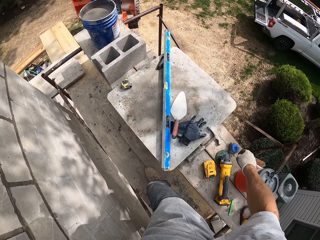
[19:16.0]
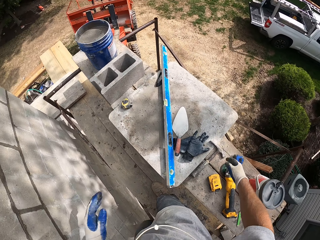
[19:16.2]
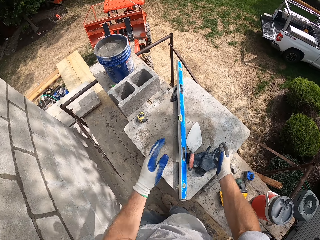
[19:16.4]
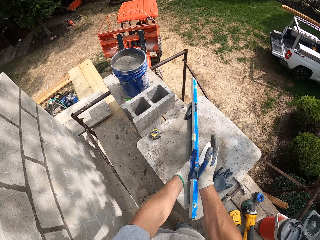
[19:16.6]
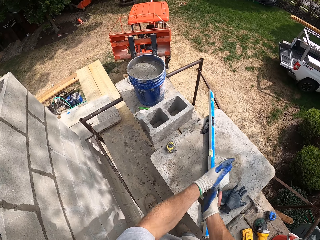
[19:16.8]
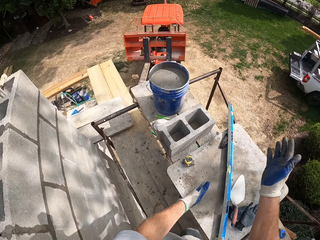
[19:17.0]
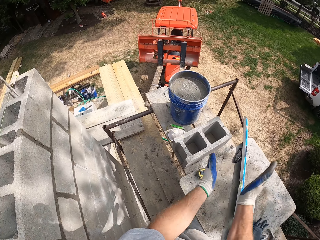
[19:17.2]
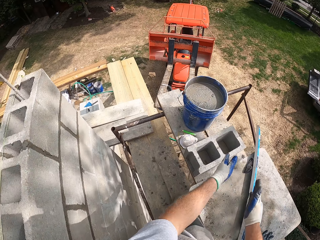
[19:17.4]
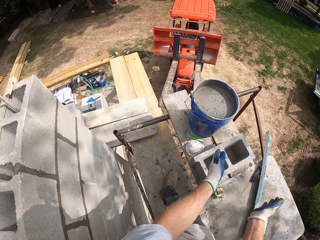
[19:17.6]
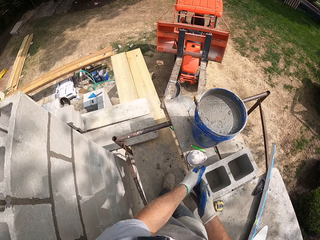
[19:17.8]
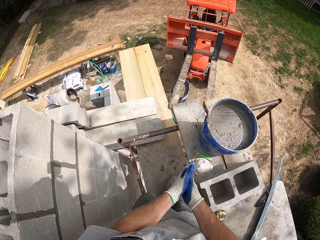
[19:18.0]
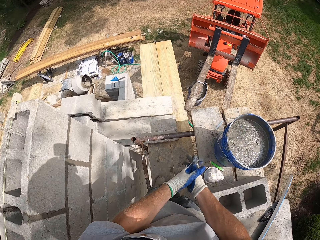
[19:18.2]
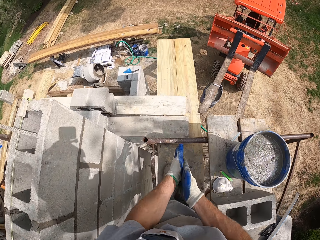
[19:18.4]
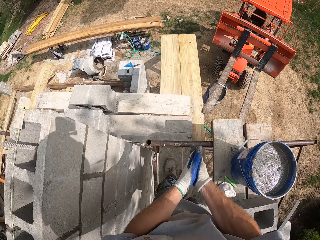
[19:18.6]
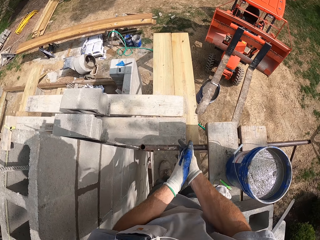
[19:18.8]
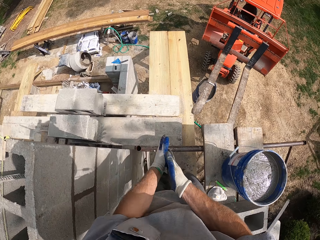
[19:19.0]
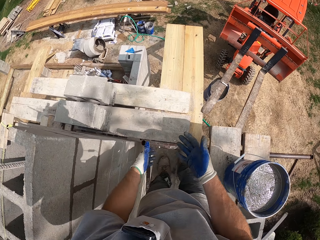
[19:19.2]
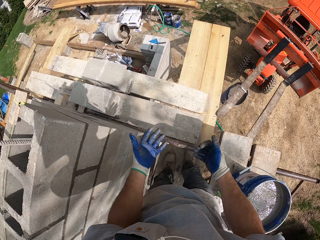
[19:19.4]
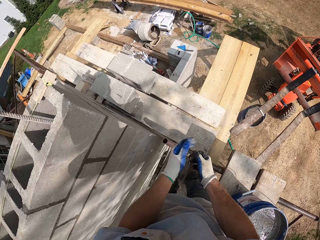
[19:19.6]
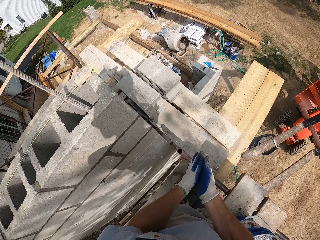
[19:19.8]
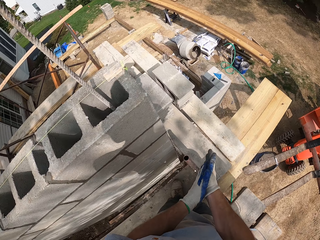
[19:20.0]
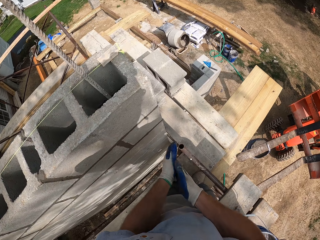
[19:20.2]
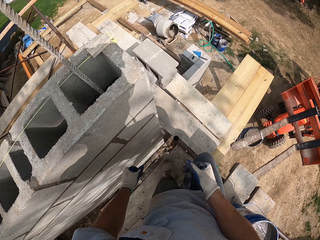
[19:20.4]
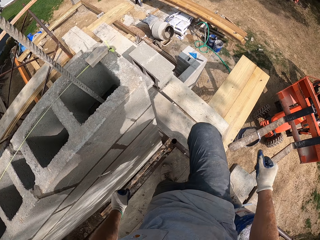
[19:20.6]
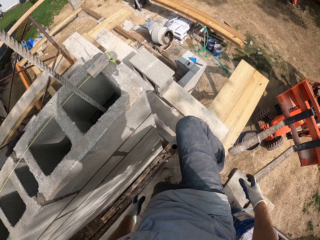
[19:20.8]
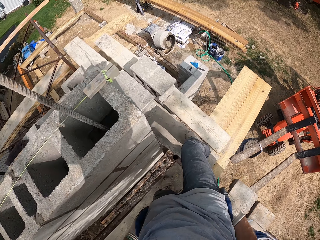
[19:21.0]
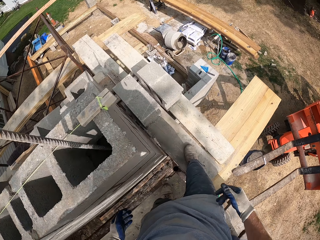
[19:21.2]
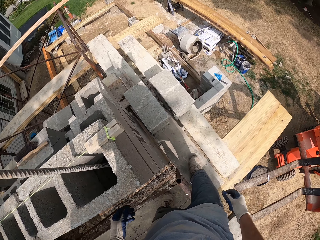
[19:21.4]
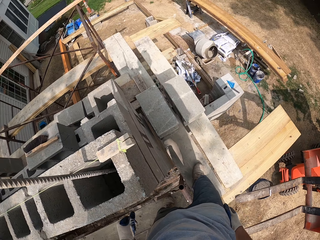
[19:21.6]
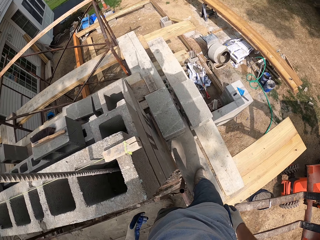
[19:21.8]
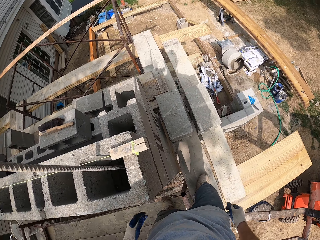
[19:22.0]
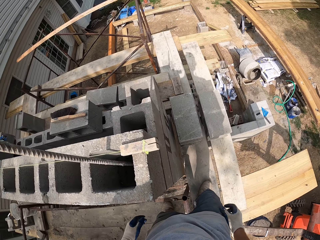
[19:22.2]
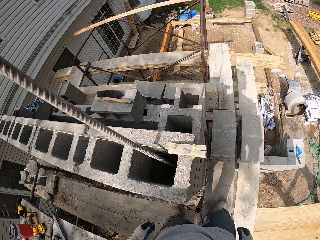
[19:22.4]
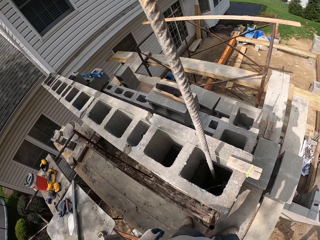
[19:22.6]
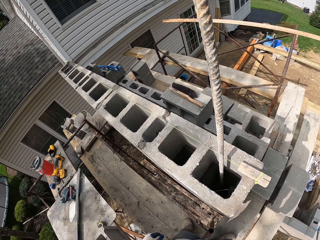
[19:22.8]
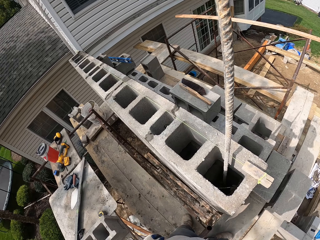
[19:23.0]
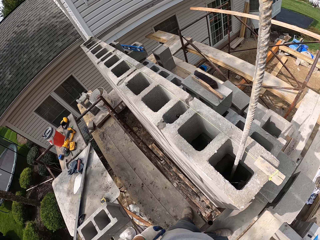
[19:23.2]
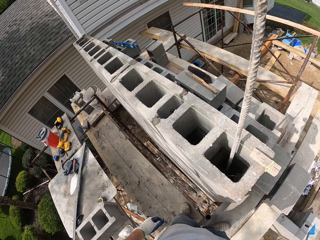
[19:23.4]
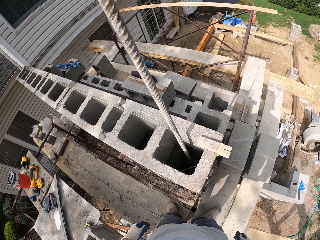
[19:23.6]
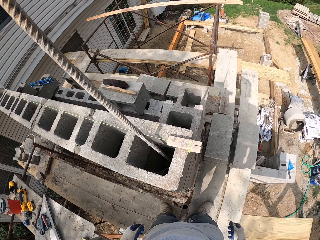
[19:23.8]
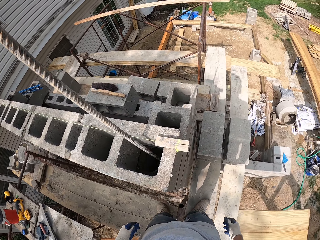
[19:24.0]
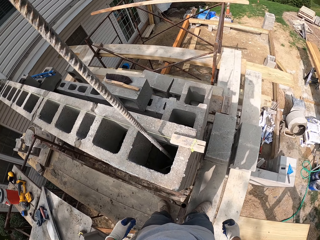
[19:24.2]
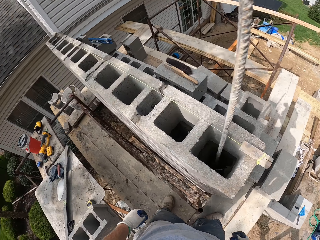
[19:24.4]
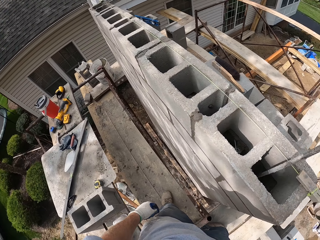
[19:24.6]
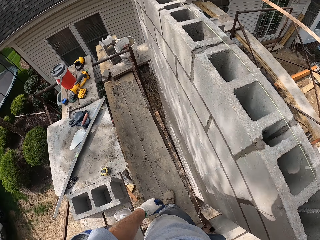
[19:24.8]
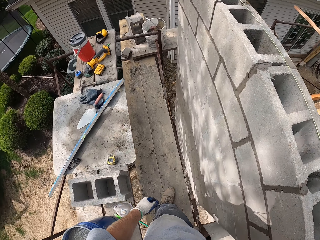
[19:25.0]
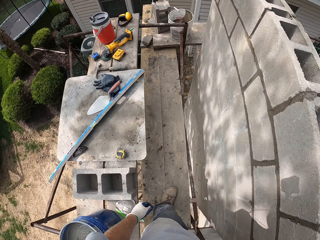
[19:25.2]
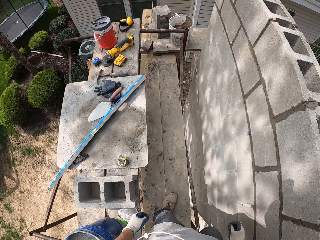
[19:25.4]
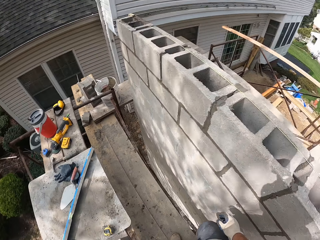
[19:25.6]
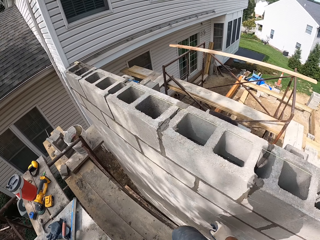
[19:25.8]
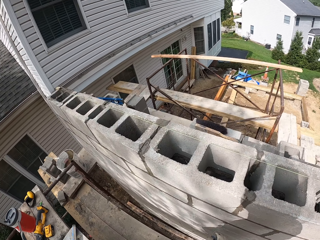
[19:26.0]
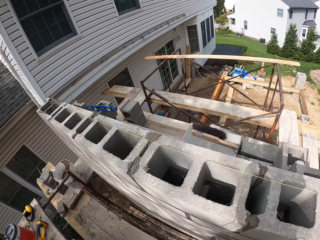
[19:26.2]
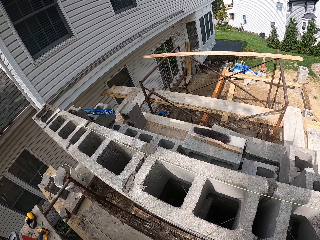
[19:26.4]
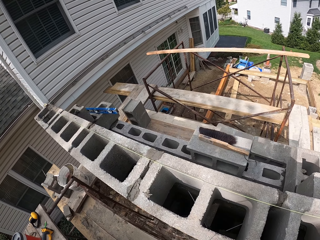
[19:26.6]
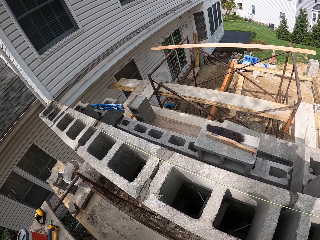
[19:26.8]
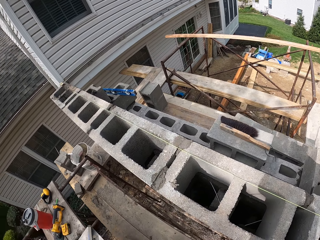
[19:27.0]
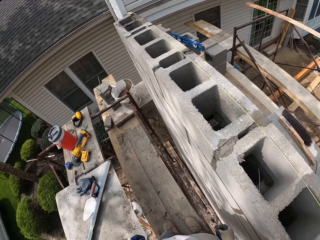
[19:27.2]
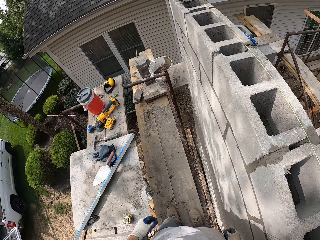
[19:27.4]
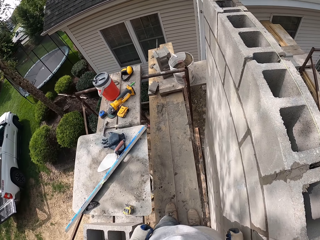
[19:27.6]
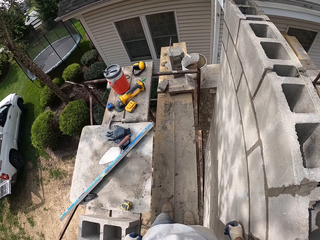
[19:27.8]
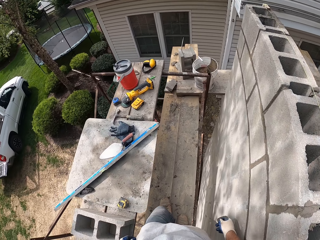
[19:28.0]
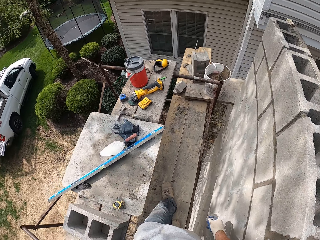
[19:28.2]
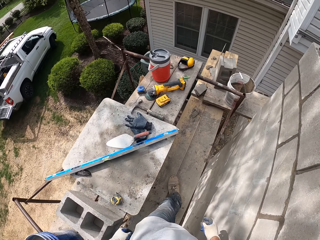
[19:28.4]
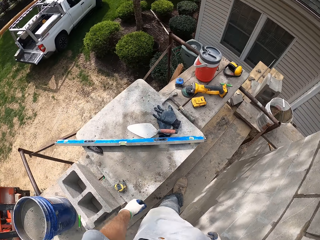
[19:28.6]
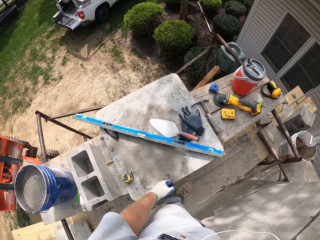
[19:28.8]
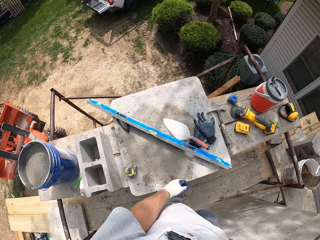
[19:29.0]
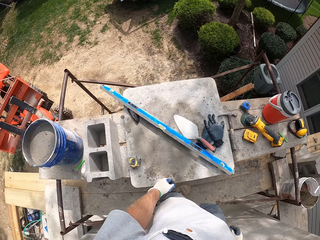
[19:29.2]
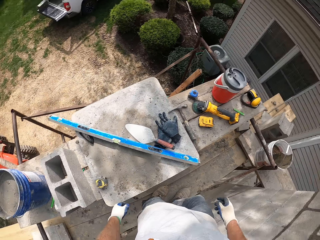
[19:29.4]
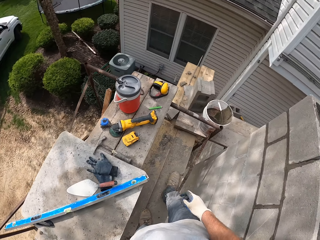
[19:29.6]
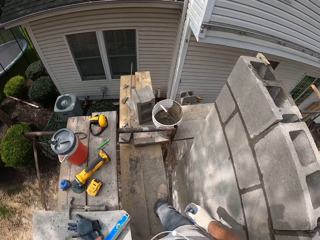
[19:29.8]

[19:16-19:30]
The camera wearer dusts his hands. He walks on the wooden pieces. He looks around.

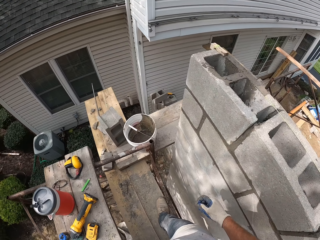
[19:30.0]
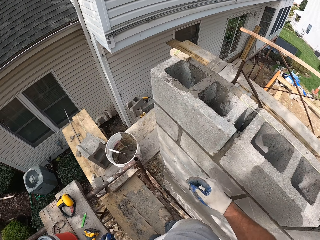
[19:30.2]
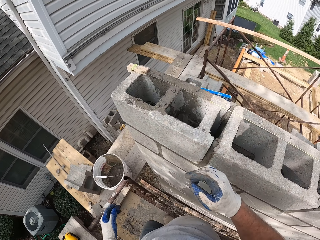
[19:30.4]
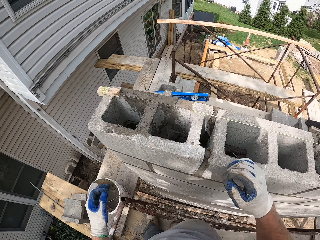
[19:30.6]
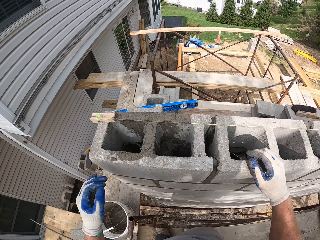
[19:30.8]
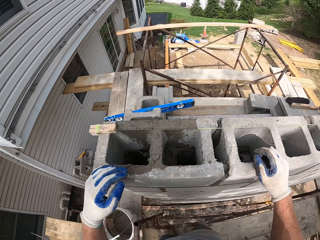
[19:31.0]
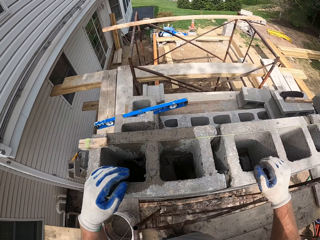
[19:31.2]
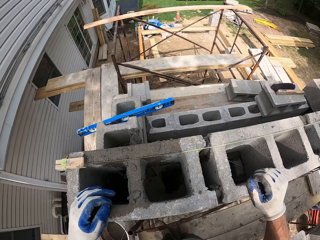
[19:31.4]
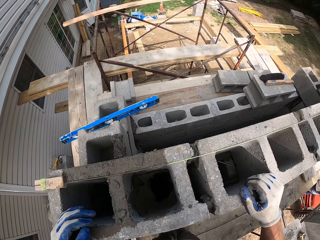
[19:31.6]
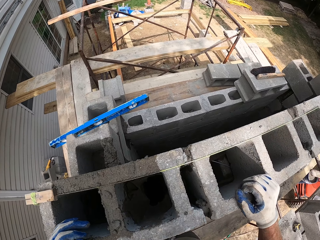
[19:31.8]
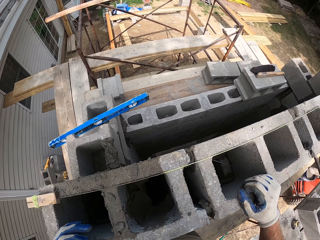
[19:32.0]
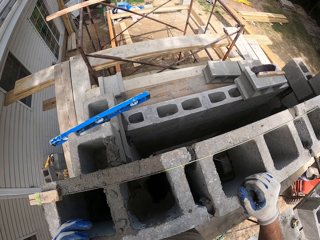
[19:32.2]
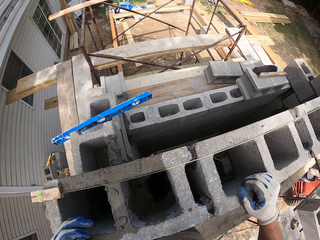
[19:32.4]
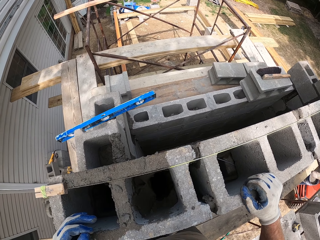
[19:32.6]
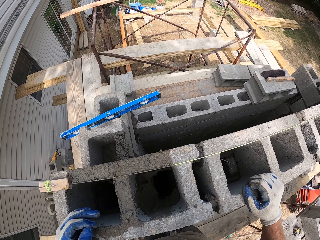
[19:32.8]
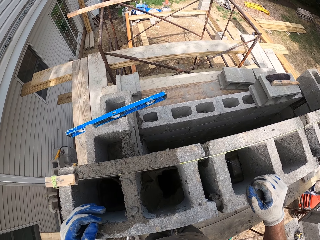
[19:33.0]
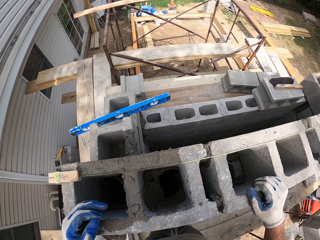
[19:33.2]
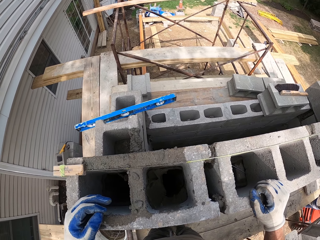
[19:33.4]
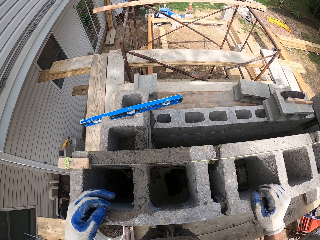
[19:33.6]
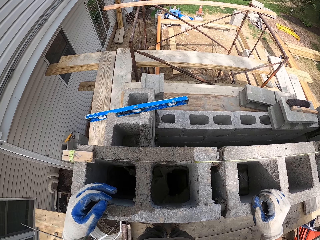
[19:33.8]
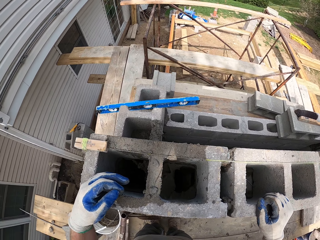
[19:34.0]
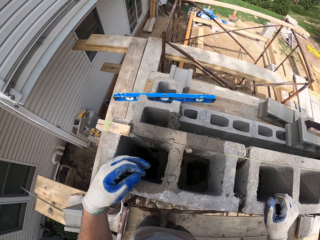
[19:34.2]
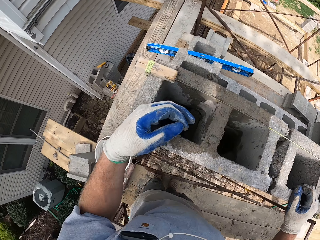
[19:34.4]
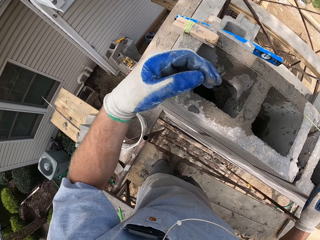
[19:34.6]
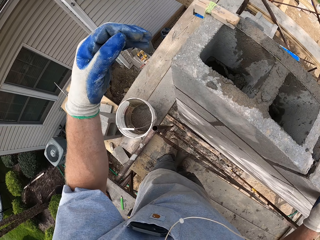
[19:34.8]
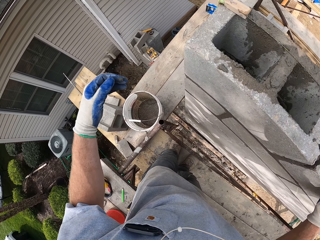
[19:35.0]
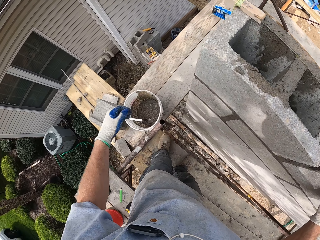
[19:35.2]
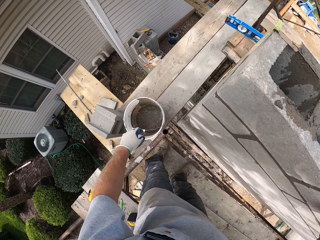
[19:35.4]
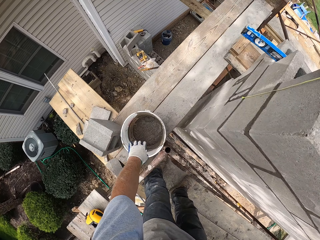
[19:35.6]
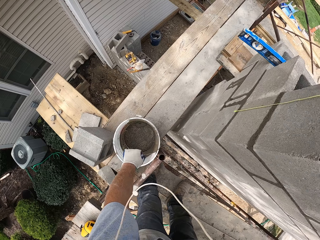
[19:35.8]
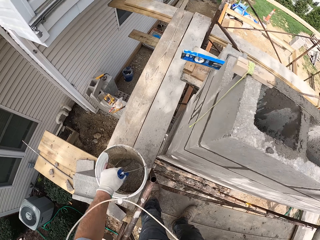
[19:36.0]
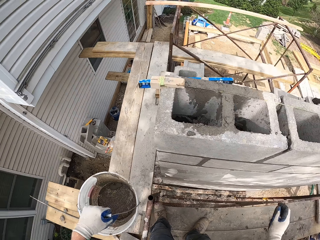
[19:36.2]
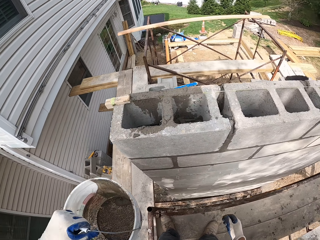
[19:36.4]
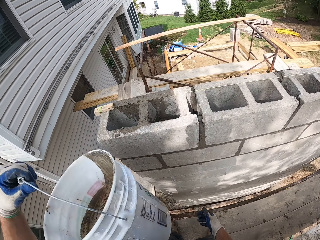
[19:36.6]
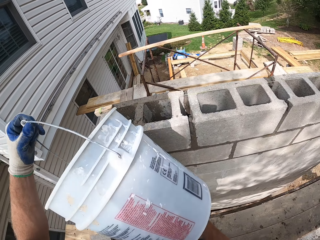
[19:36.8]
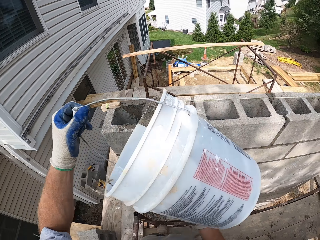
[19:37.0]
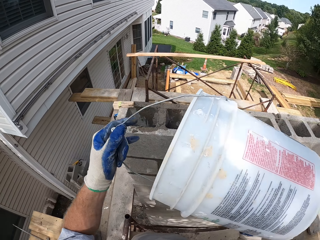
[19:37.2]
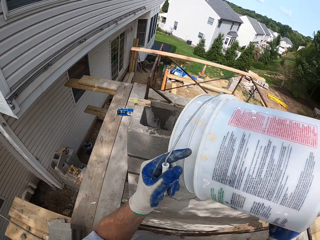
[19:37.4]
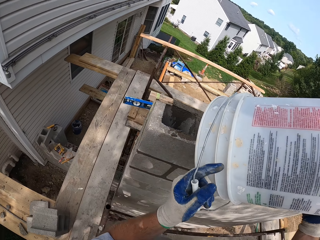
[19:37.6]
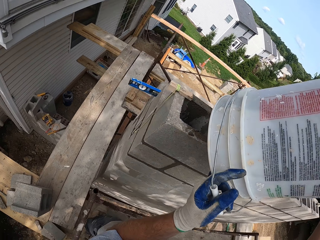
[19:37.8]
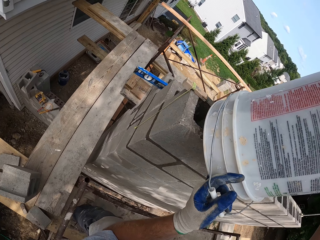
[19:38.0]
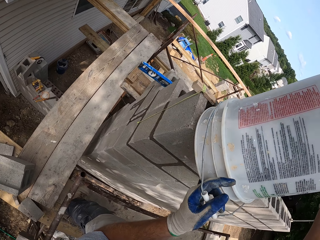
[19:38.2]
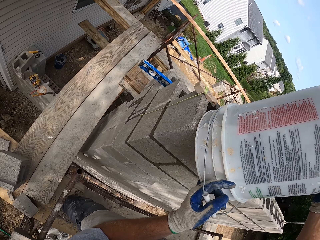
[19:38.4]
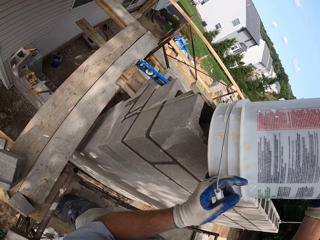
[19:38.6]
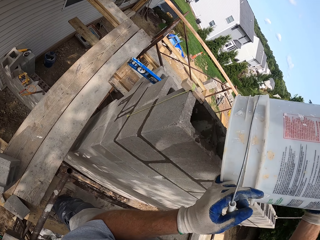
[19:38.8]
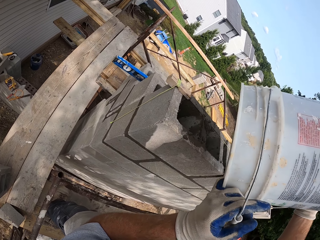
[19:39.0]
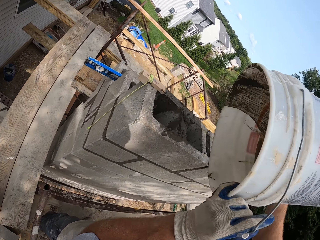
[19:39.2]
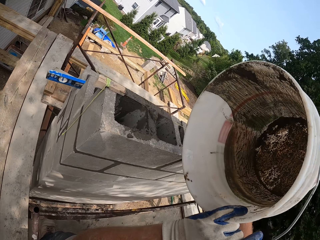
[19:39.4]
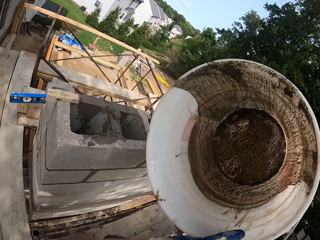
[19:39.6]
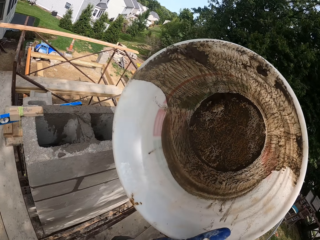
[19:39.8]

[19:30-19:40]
The camera wearer holds the bricks. They pick up the white bucket. They pour the cement on the bricks.
